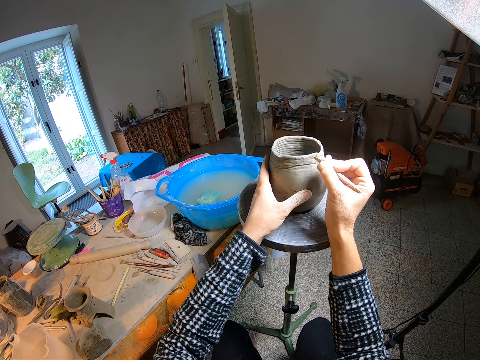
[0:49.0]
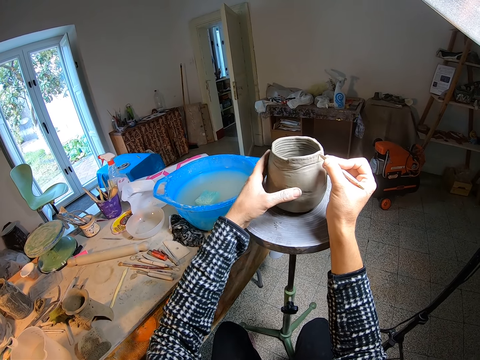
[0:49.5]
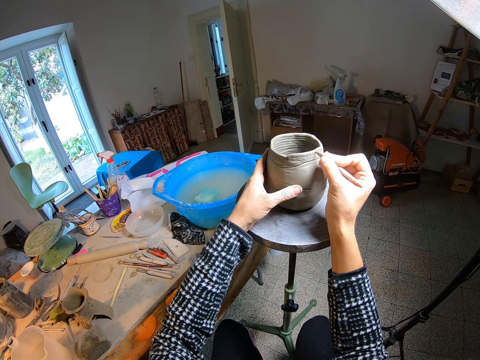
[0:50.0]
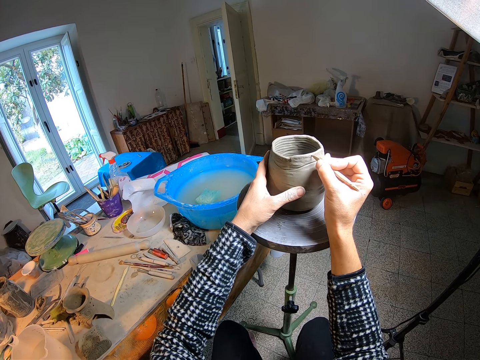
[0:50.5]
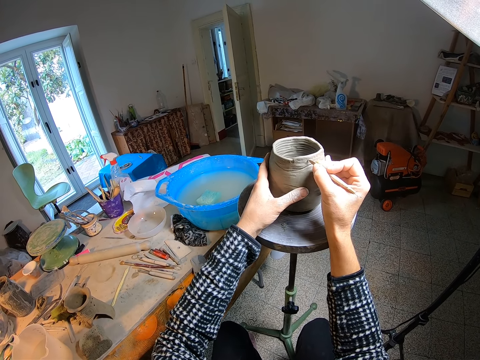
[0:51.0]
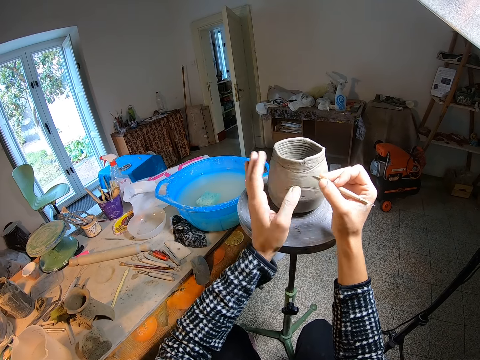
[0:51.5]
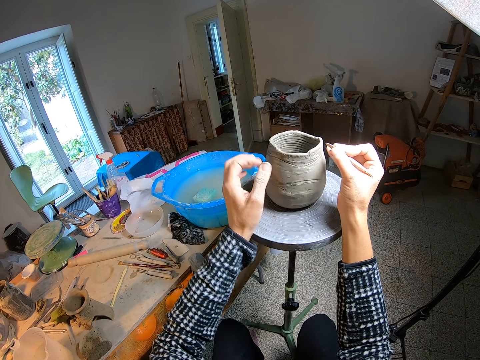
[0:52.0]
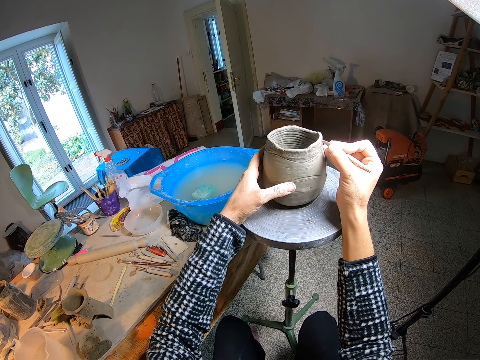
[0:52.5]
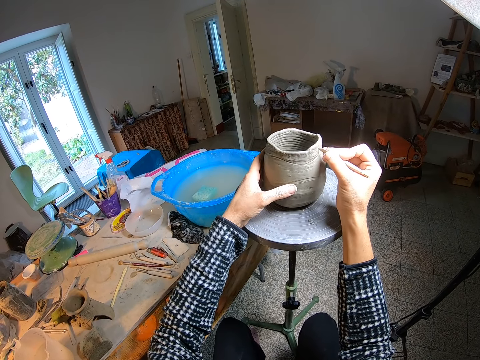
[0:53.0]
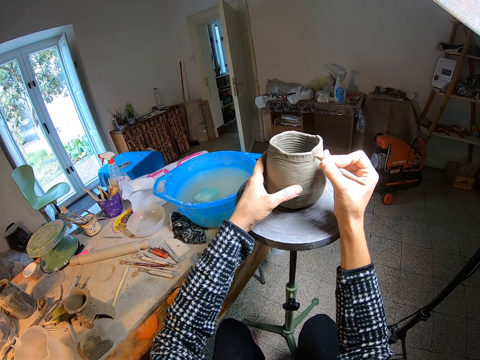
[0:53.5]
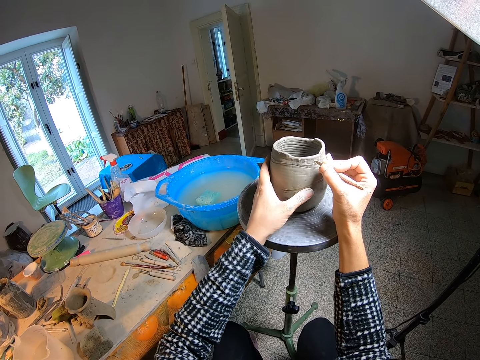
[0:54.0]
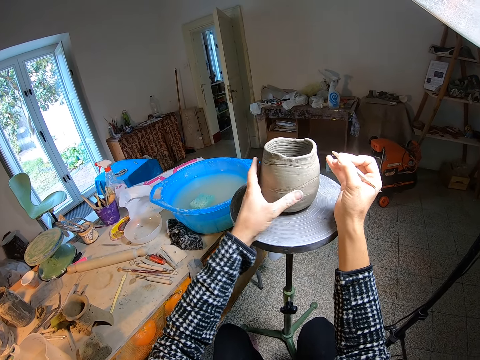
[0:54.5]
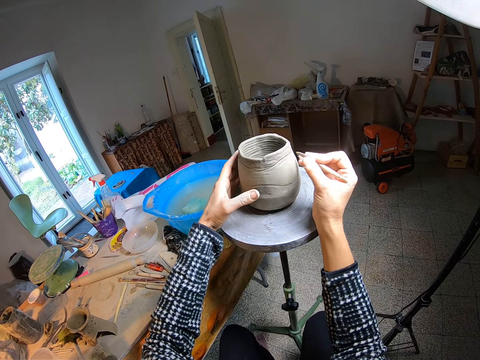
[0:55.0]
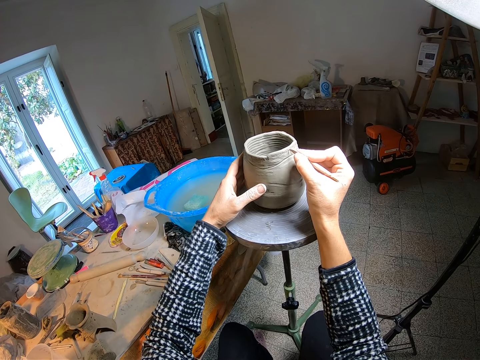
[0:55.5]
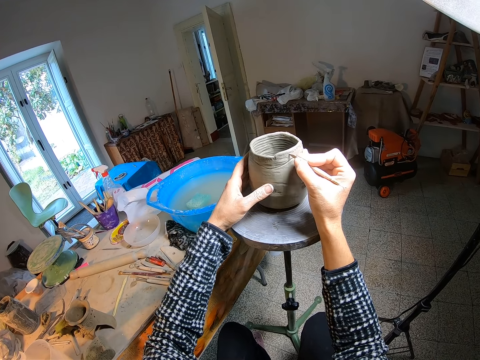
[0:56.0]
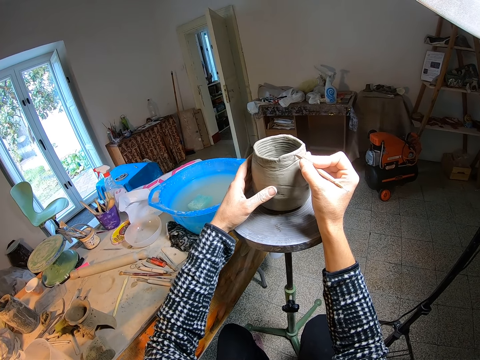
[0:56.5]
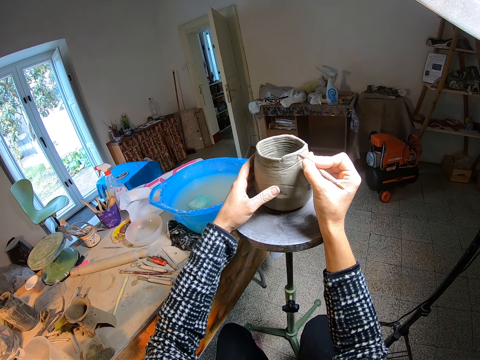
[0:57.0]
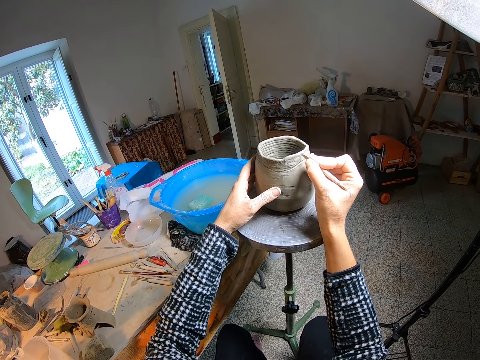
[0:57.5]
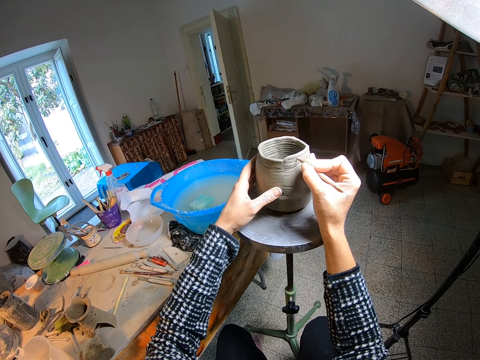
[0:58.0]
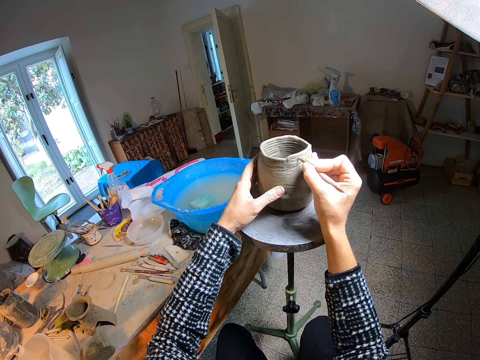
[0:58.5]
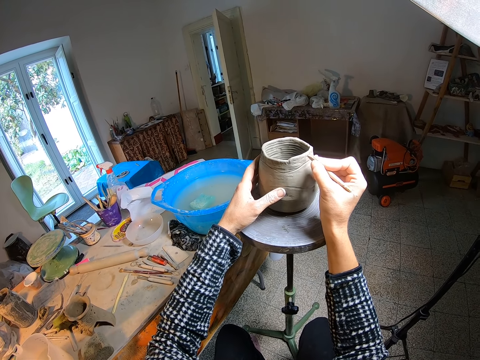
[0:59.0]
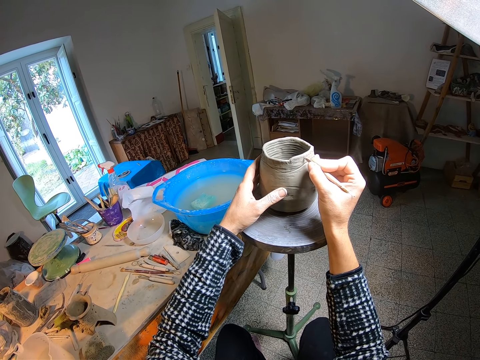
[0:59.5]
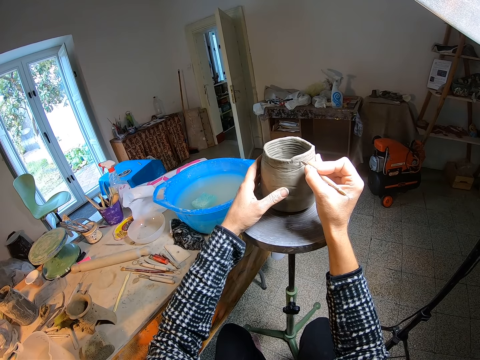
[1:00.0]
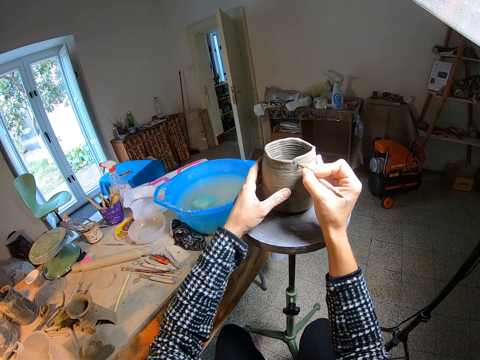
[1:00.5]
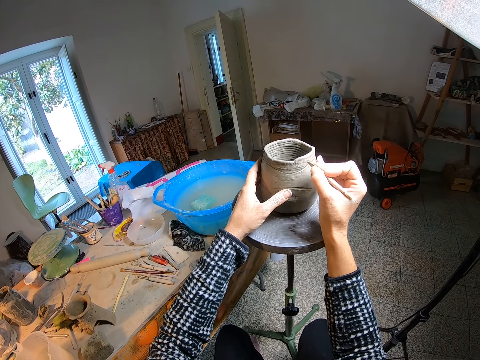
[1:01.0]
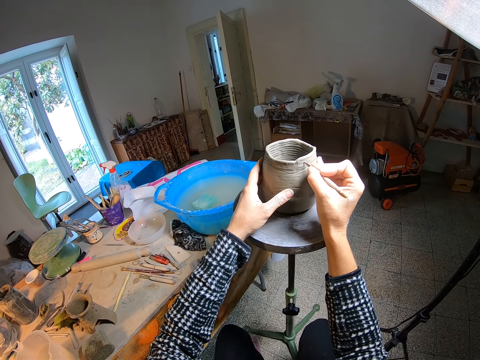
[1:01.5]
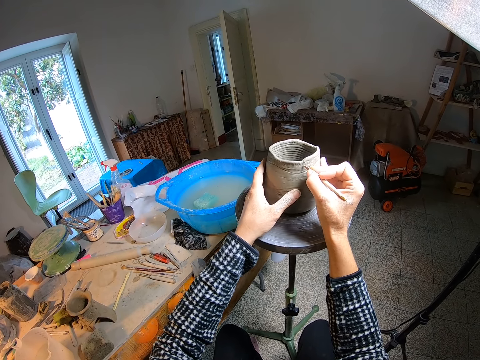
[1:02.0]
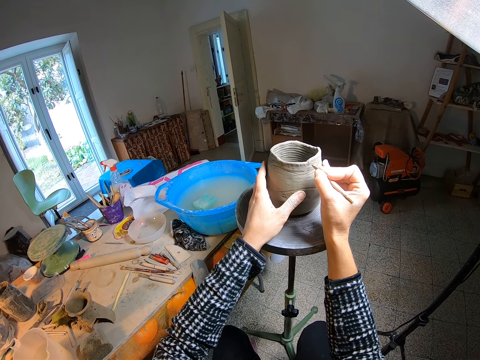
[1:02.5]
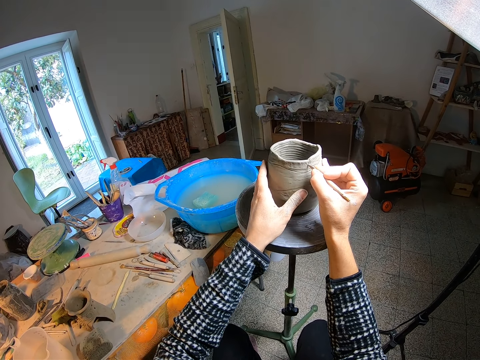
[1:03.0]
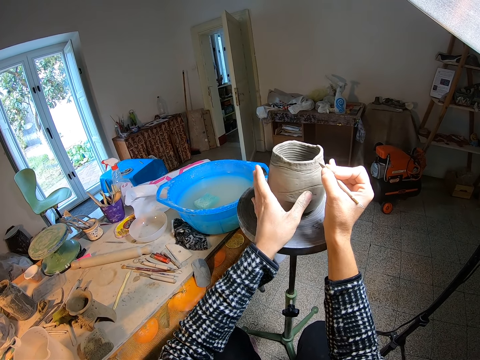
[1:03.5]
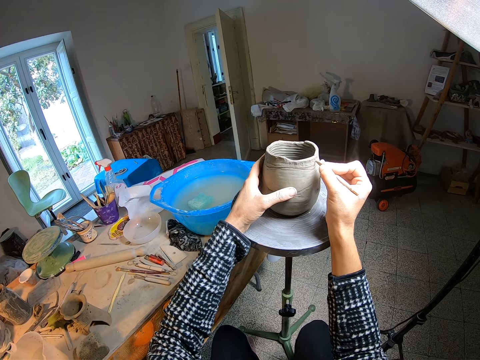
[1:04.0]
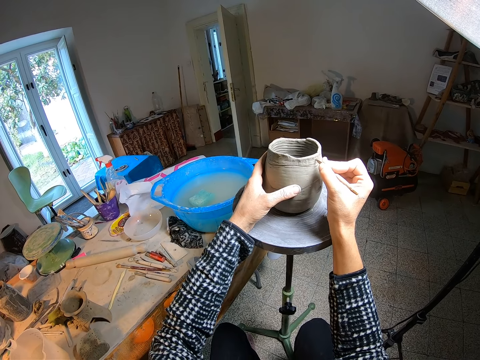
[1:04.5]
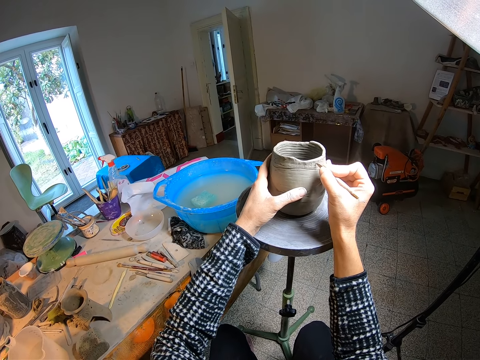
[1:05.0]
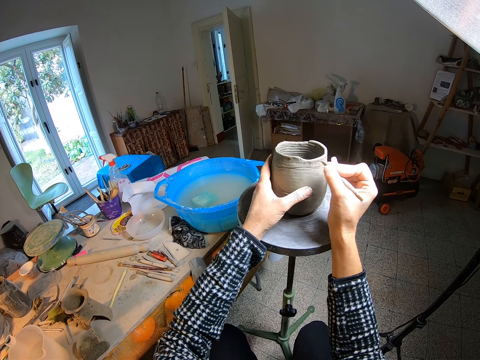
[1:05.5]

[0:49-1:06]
The camera wearer wipes the tip of the detail needle with her left hand. She holds the clay pot with her left hand and designs the clay pot with the detail needle in her right hand. She curves the clay pot with a fettling knife. She turns the clay pot with her left hand. She turns the clay pot with her left hand again.

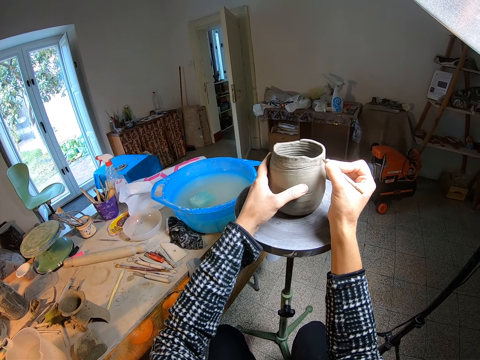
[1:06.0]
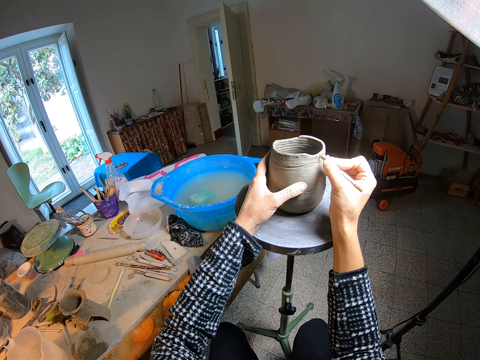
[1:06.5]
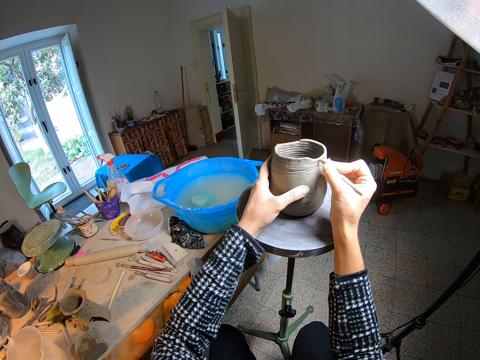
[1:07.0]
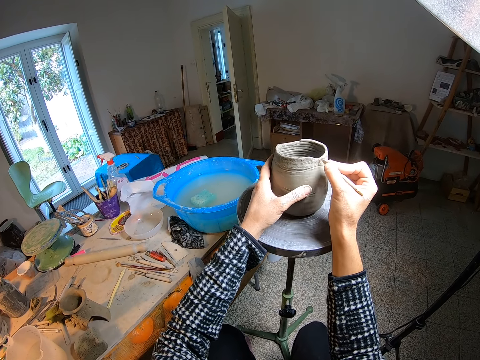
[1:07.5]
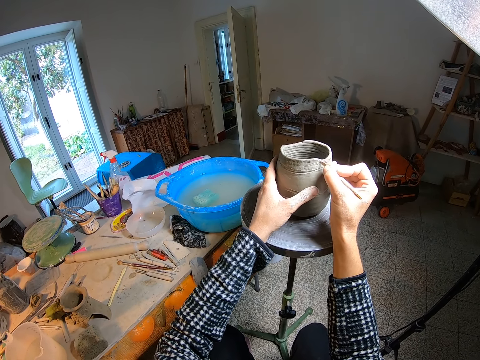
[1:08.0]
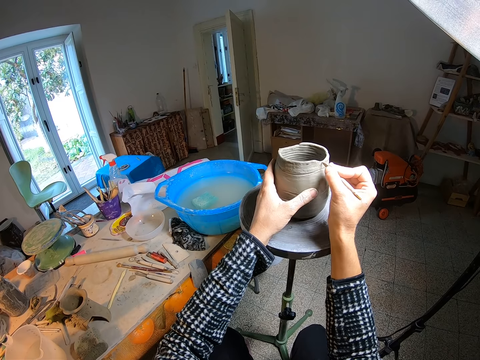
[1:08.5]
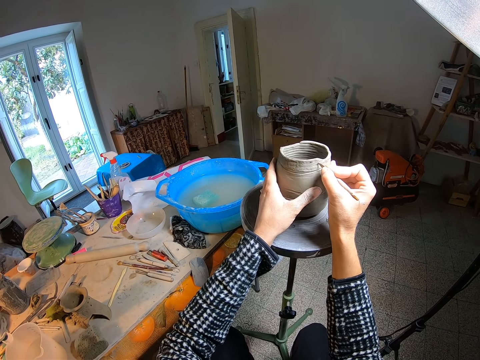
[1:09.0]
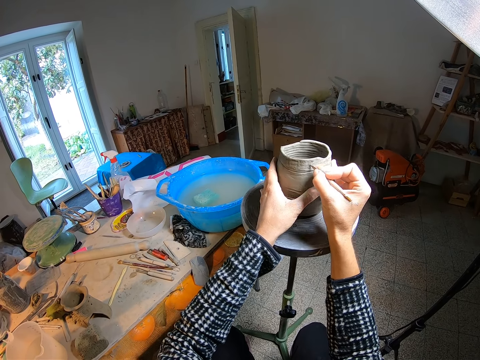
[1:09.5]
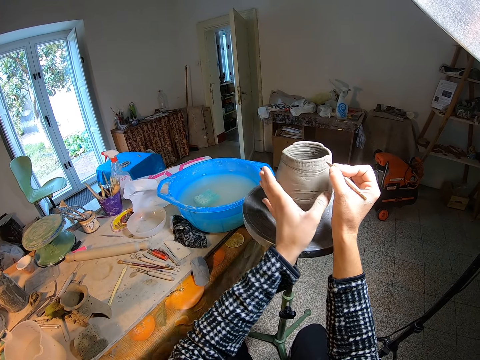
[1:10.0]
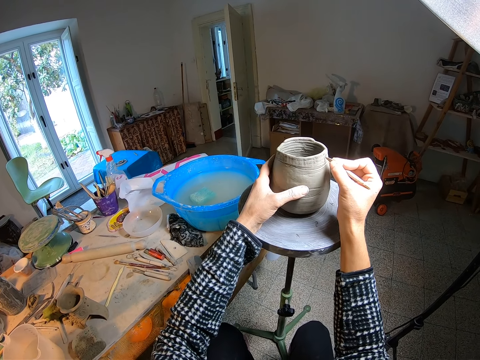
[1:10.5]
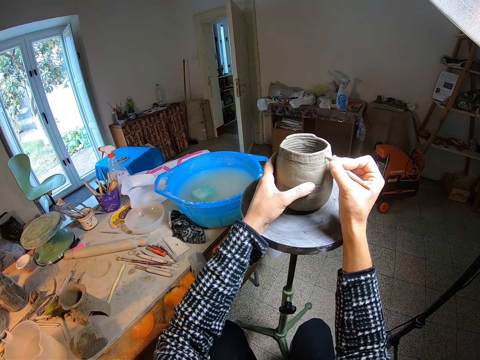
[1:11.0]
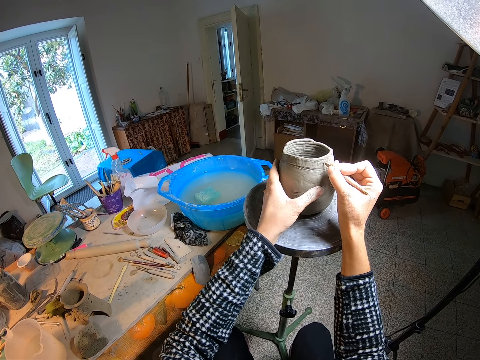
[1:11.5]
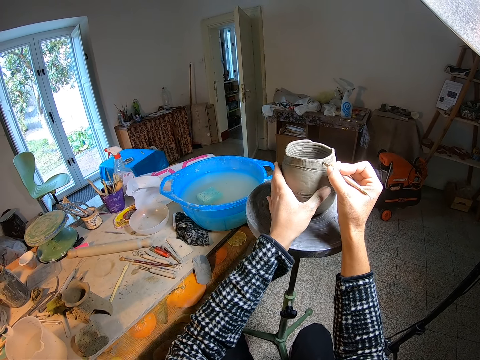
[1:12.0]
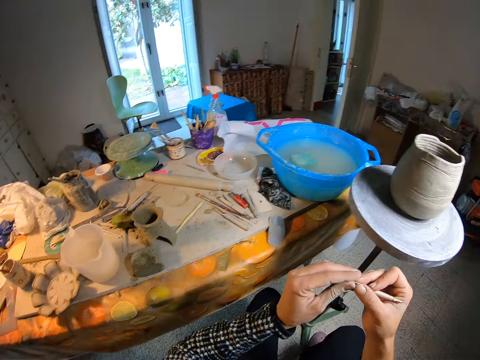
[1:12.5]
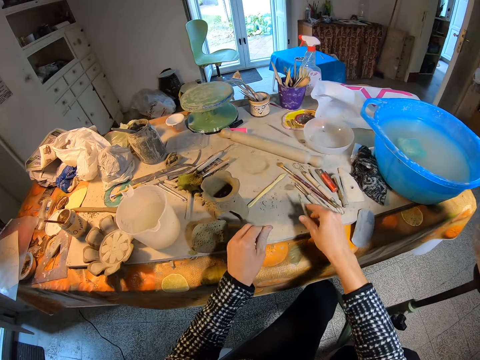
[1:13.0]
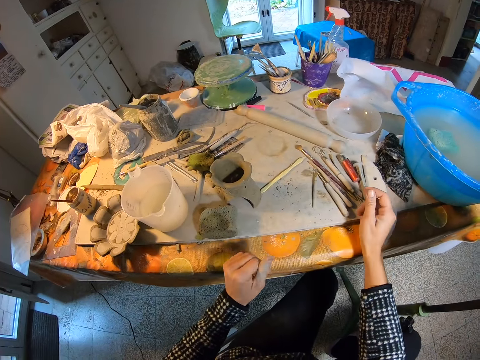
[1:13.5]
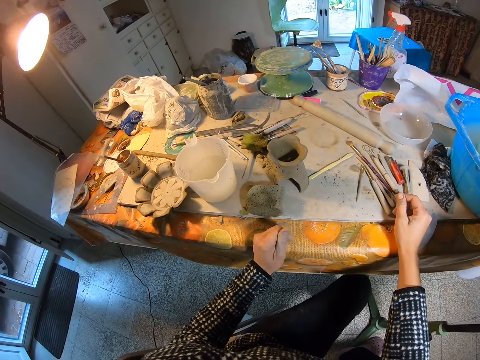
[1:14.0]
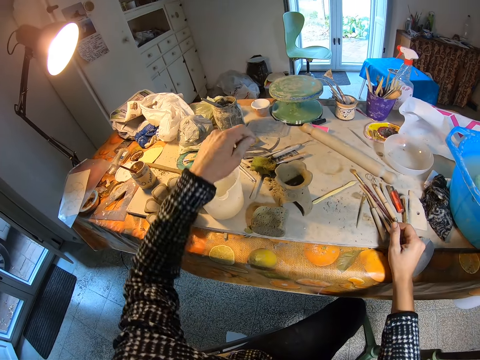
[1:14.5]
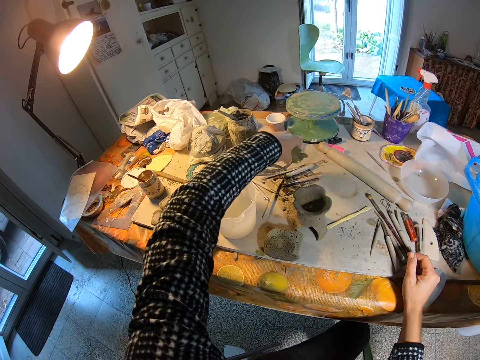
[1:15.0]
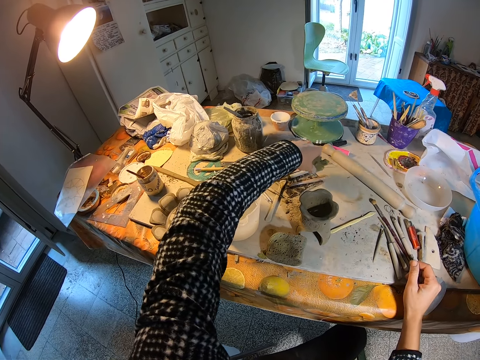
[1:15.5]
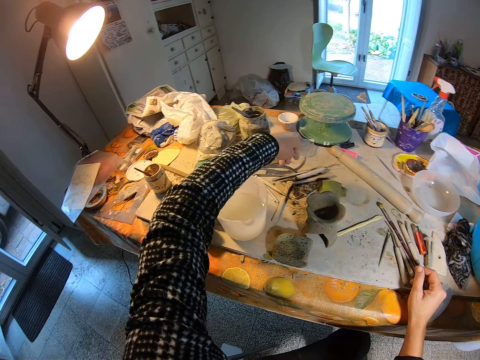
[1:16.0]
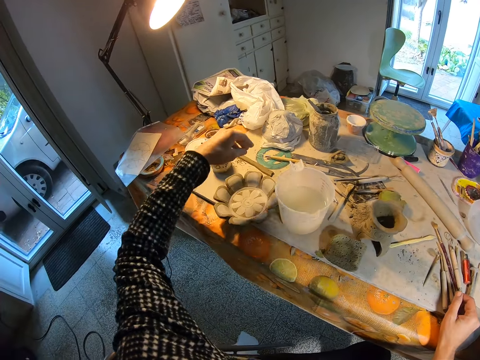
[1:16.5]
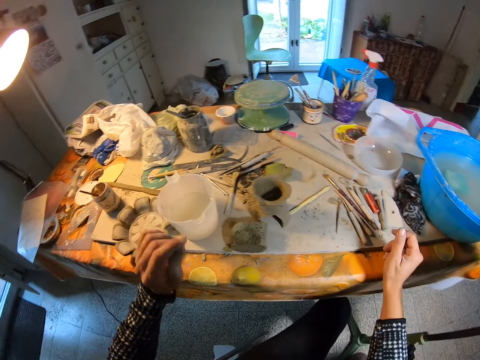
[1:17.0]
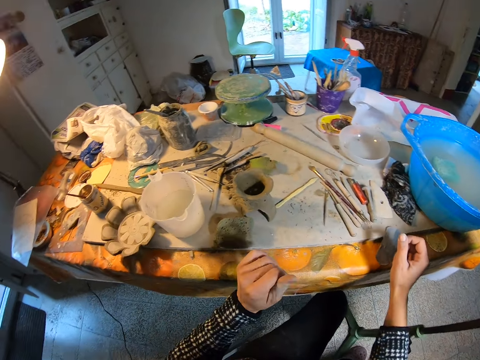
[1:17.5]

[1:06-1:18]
The camera wearer wipes the tip of the detail needle with her left hand. She drops the detail needle onto a table with her right hand. She picks up a foam from the table with her left hand. She drops the foam onto the table.
